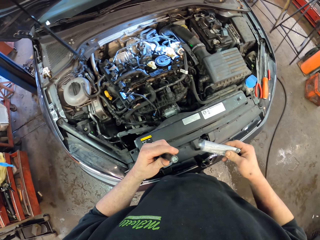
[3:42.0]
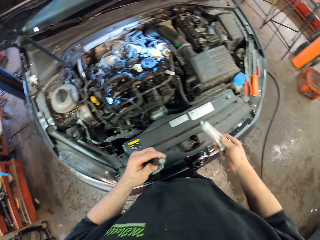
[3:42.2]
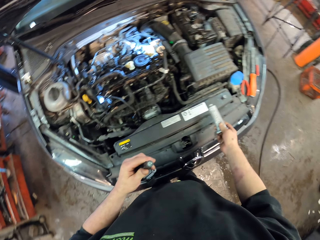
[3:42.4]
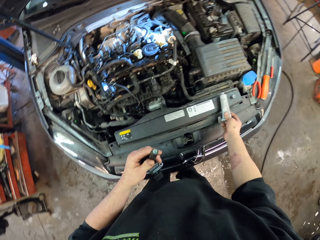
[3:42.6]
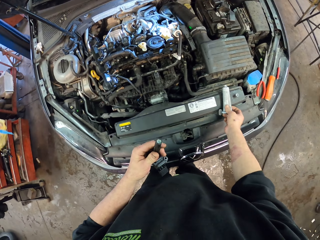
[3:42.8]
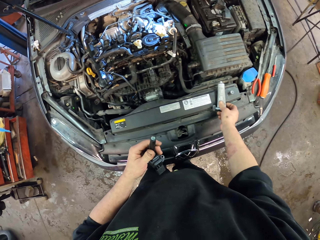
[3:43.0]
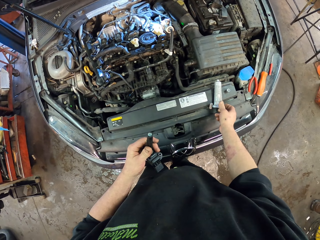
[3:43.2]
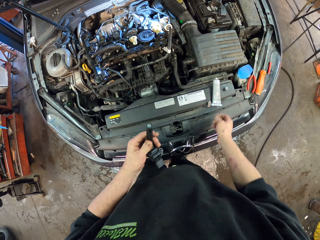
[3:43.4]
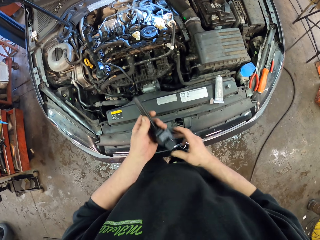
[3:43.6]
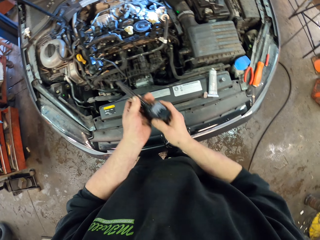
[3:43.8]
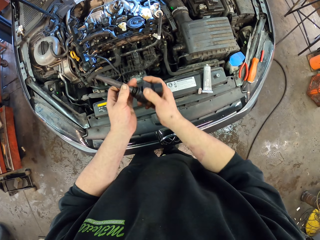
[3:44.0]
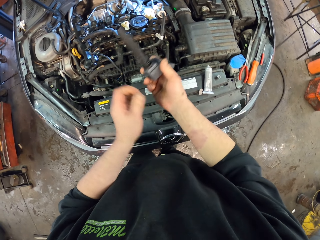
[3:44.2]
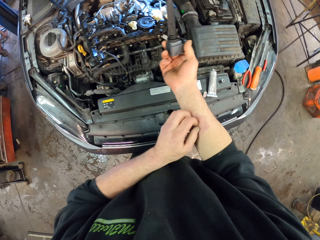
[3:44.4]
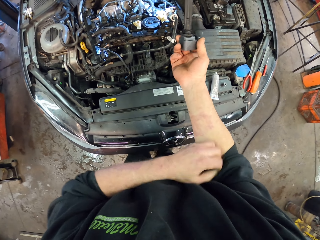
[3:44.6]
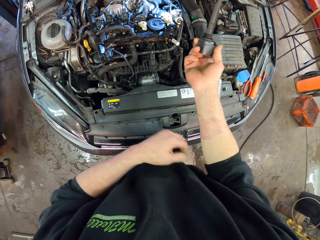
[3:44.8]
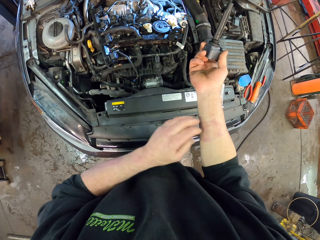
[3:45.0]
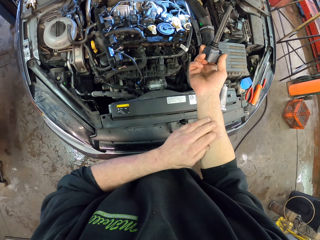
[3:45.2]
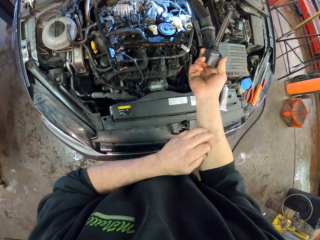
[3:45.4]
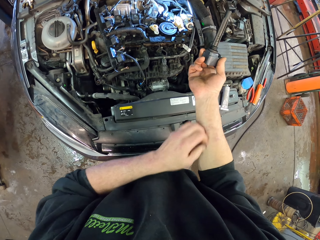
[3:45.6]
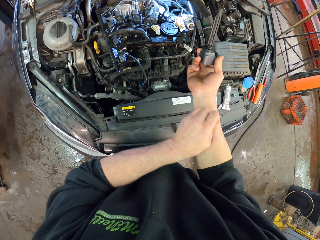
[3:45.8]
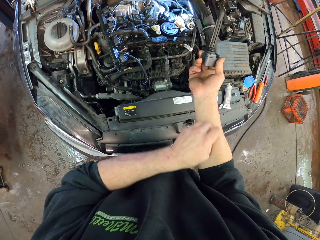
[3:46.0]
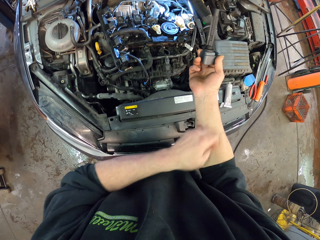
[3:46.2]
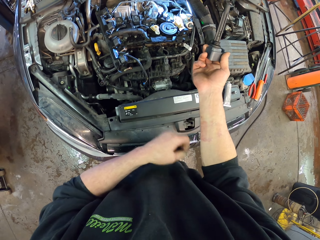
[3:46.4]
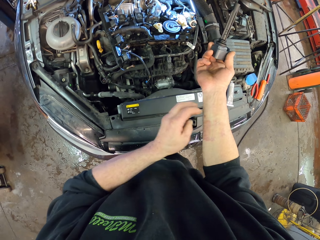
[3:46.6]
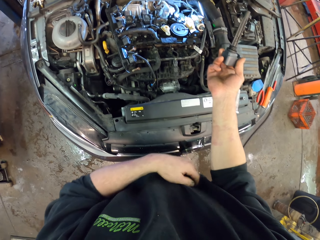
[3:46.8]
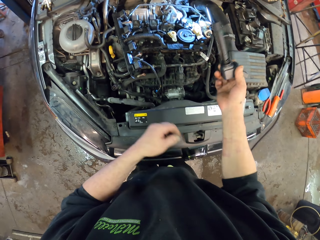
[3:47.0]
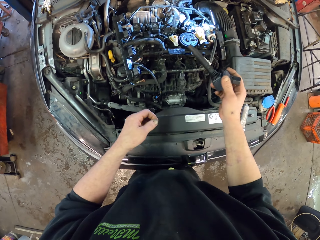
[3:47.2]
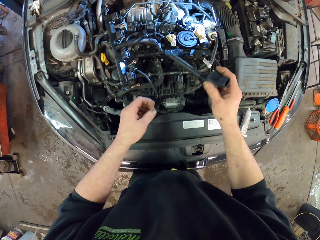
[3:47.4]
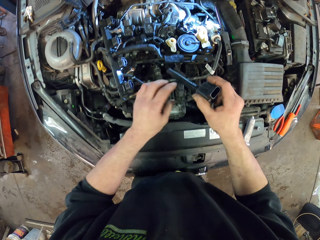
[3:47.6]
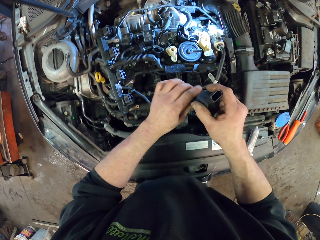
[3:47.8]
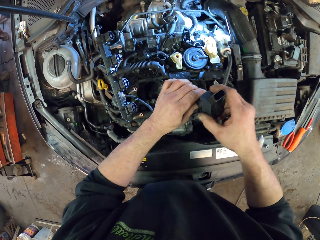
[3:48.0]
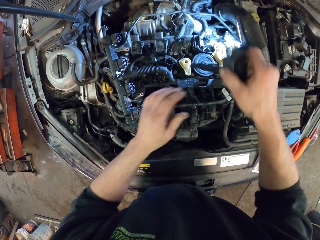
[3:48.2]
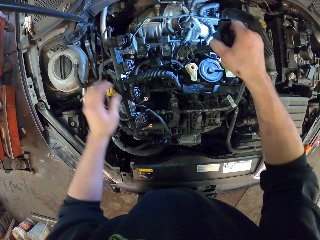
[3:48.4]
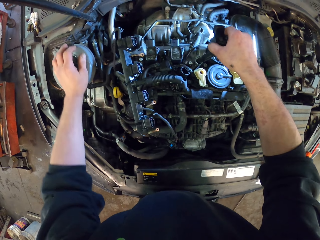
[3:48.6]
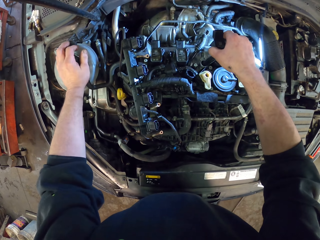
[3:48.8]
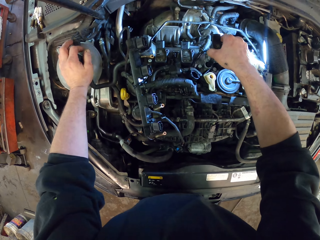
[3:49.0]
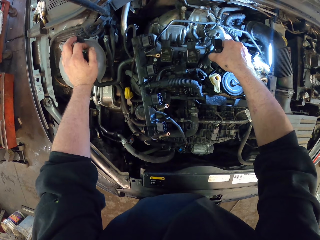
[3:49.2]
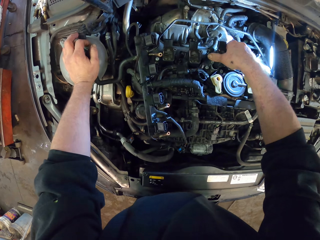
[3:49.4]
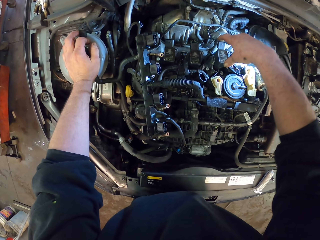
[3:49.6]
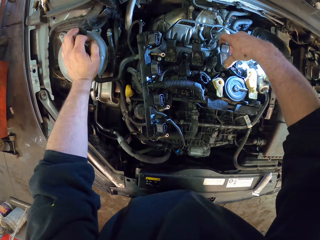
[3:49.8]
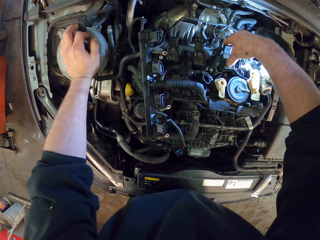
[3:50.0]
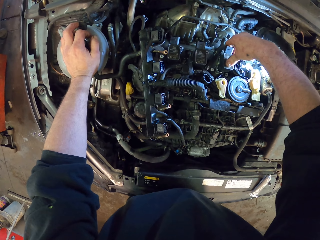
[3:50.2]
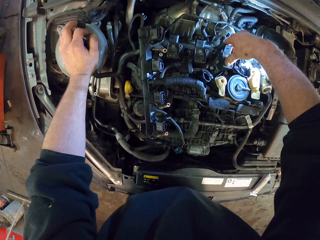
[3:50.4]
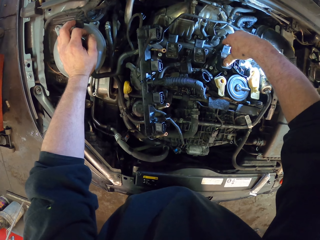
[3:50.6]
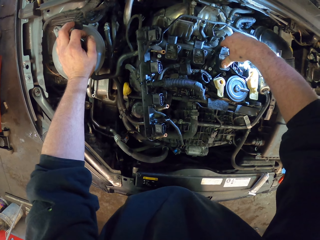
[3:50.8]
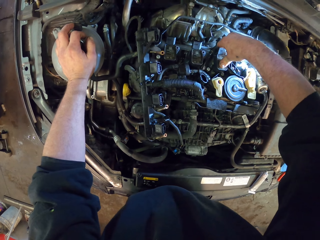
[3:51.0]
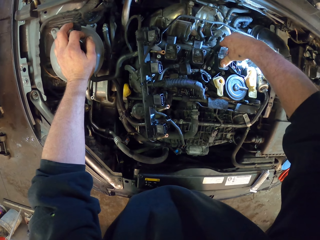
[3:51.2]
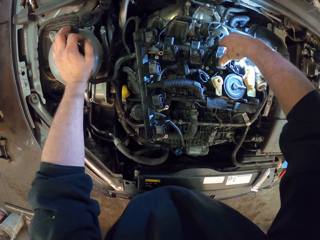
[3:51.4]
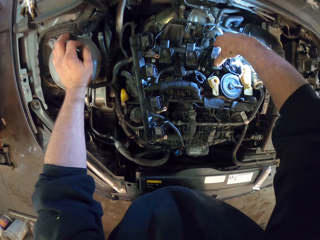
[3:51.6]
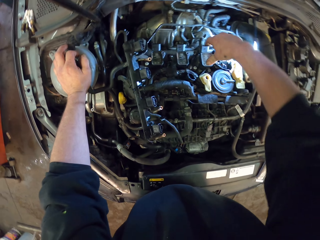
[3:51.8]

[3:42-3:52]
The camera wearer puts down the glue. He scratches his hands. He fixes the engine. He puts something on the nut hole.

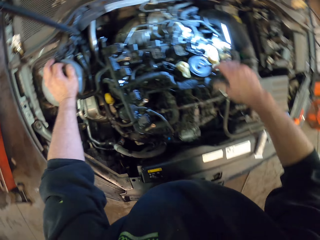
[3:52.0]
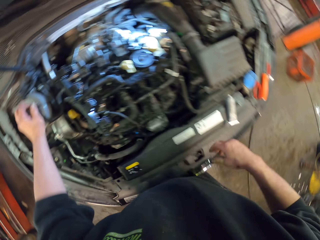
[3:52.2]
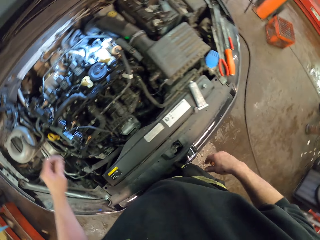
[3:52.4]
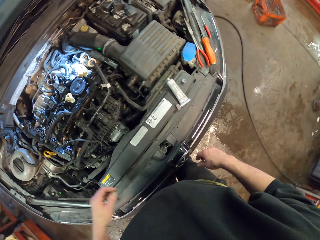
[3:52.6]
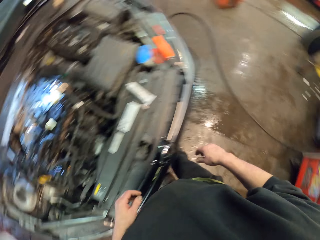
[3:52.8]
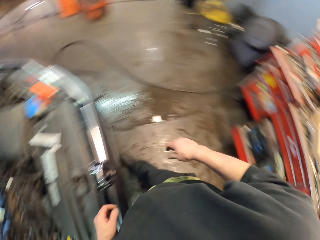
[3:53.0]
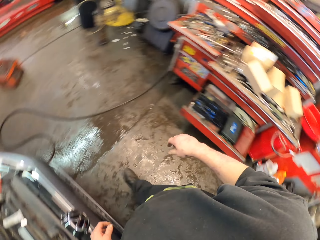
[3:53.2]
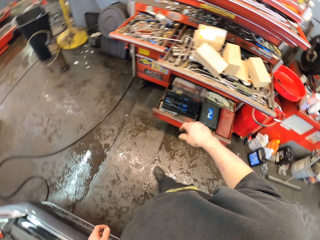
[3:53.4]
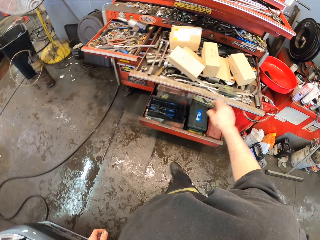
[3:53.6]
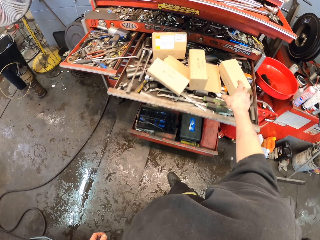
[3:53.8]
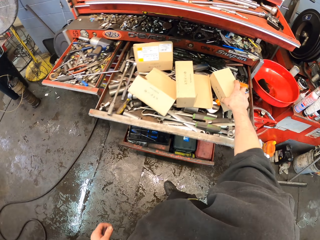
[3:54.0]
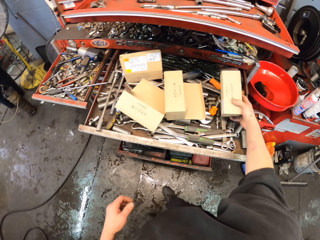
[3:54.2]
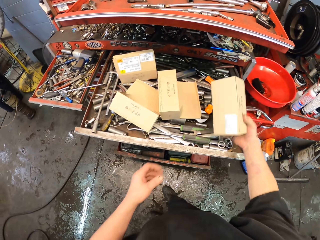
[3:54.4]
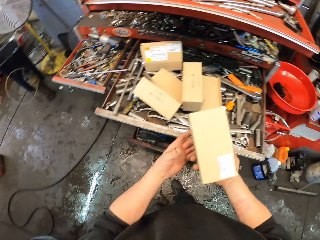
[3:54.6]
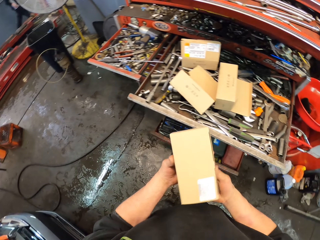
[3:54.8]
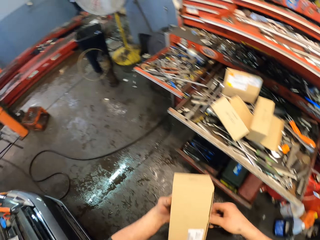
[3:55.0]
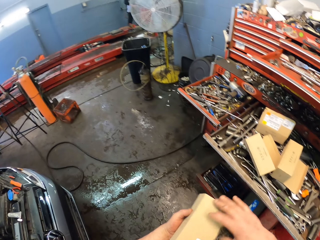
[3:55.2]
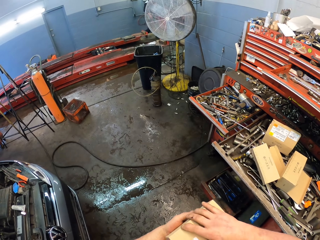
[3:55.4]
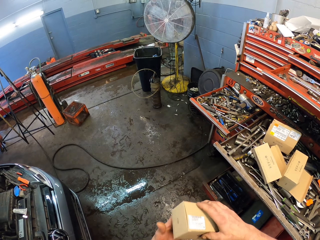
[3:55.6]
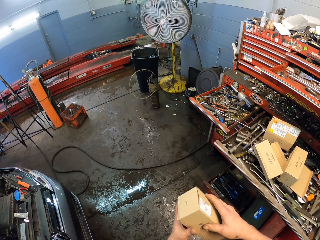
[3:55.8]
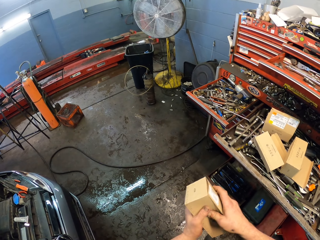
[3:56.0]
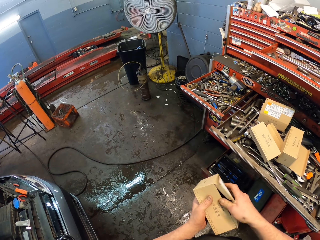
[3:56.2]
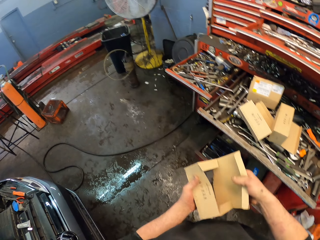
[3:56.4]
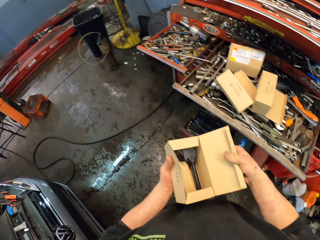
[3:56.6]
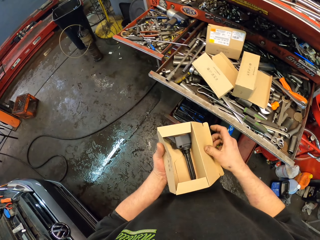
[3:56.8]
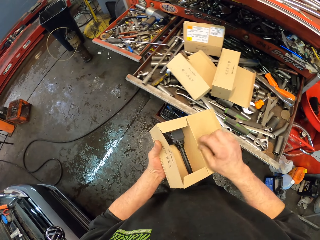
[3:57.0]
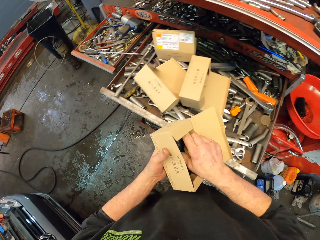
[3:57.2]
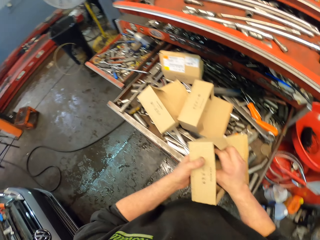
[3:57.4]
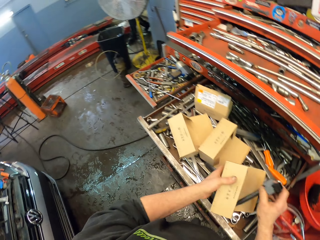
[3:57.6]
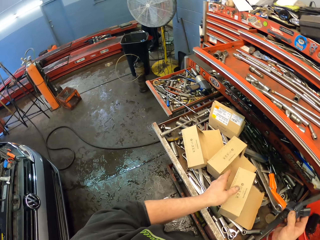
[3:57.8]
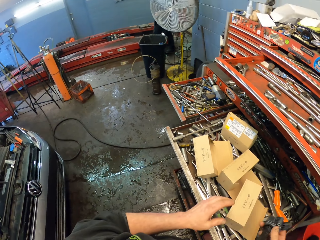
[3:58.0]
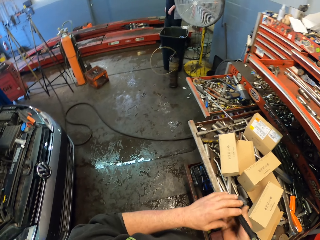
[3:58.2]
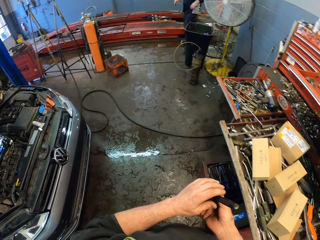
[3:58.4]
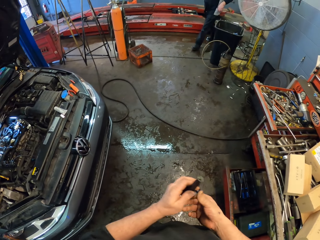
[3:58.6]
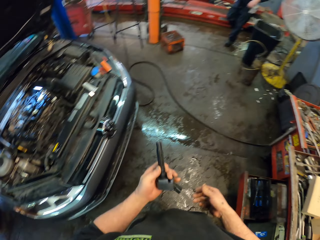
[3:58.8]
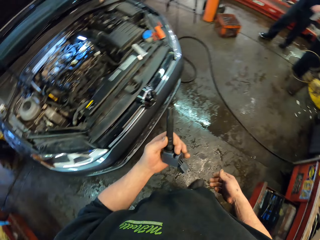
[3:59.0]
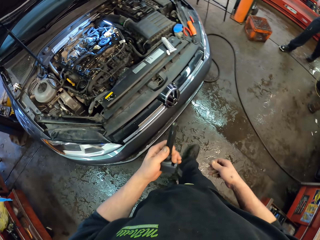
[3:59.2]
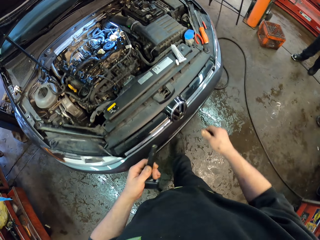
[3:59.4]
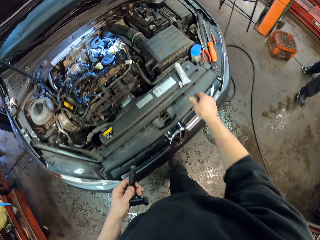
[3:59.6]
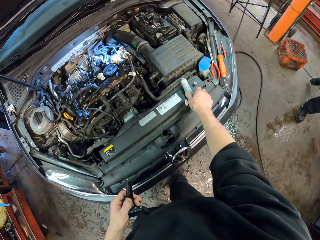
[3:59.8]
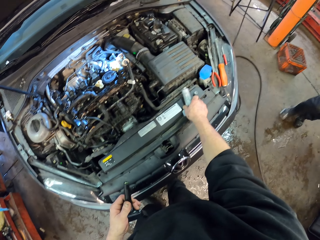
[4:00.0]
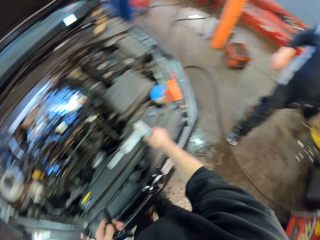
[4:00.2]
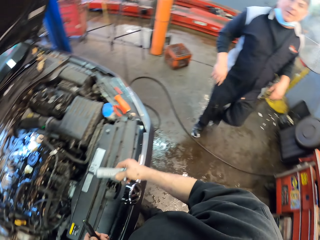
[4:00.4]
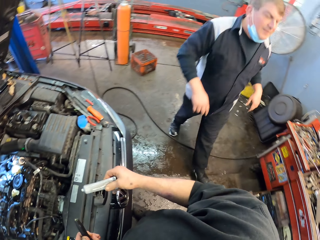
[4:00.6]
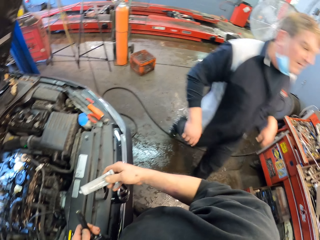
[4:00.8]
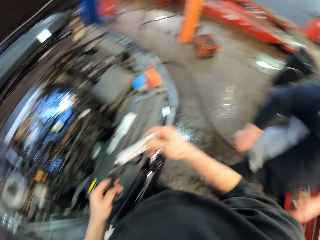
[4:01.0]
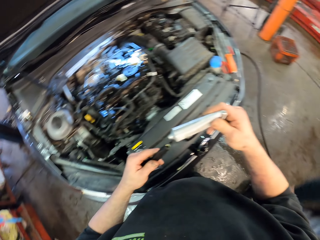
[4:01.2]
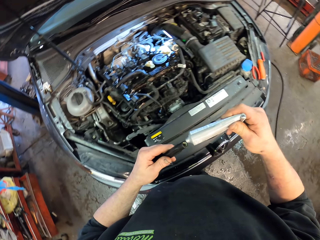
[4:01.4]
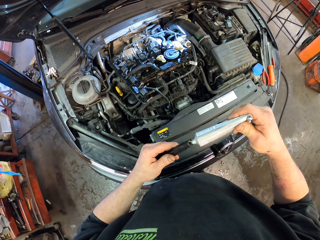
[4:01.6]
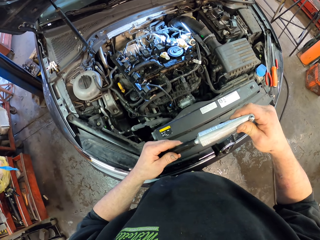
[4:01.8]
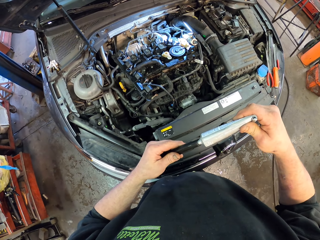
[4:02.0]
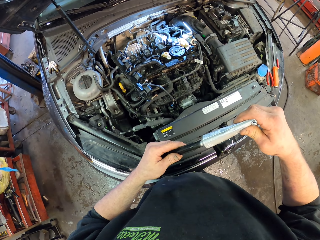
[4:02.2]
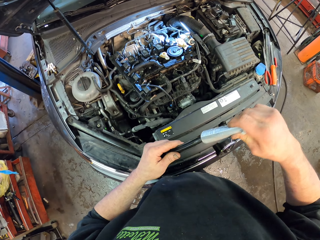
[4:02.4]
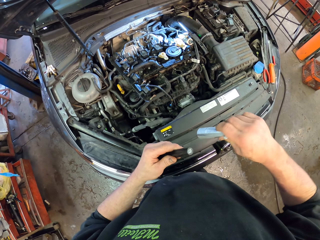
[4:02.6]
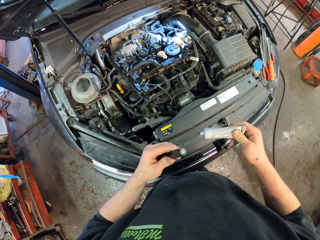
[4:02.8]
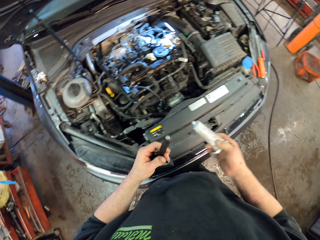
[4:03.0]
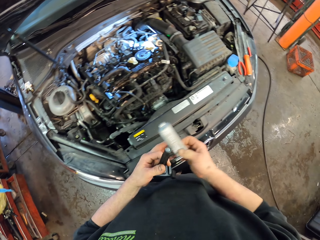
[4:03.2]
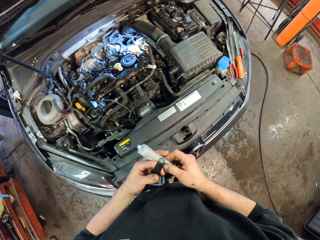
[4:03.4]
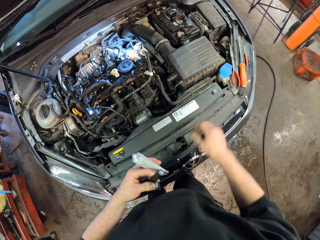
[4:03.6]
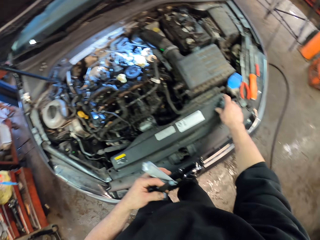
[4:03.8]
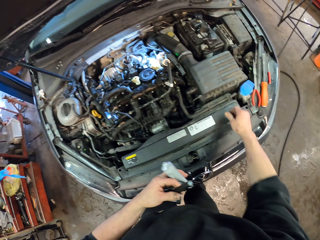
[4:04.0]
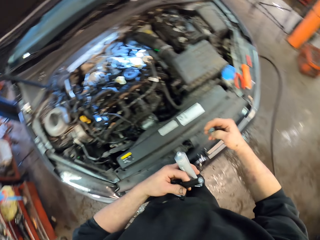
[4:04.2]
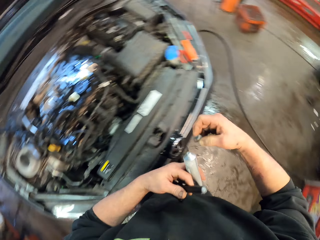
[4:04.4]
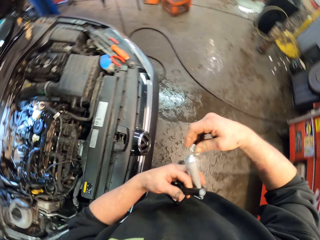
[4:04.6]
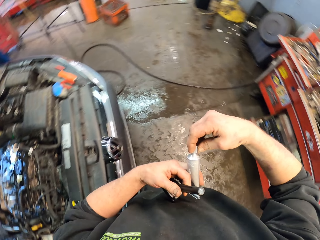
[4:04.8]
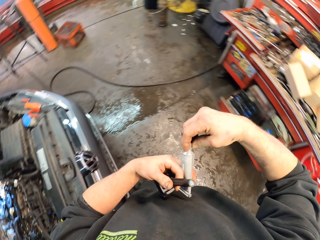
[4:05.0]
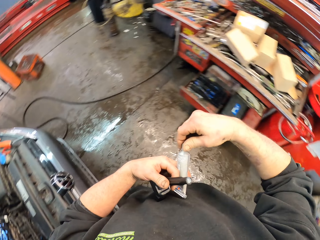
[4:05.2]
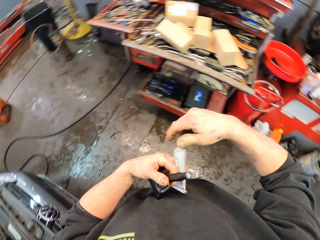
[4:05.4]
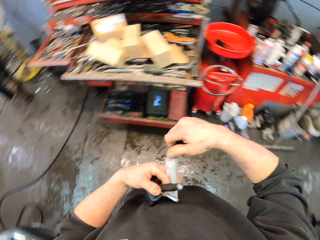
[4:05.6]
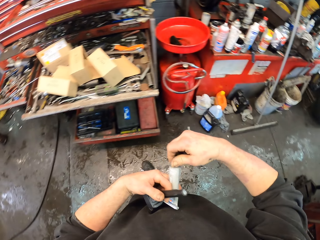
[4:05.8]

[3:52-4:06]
The camera wearer walks around the garage. They pick up a box, open the box, and take an auto part in the box. They put down the box. They walk around the garage. They take a superglue. They apply the glue on the auto part. They take the superglue lid. They close the superglue. They walk around the garage.
